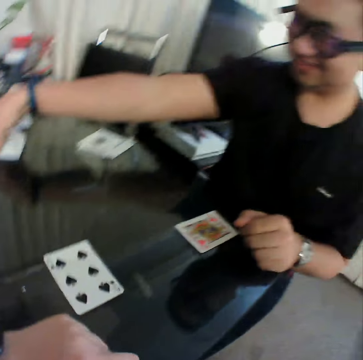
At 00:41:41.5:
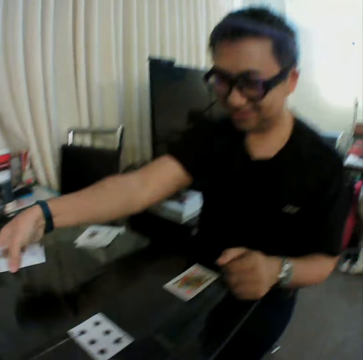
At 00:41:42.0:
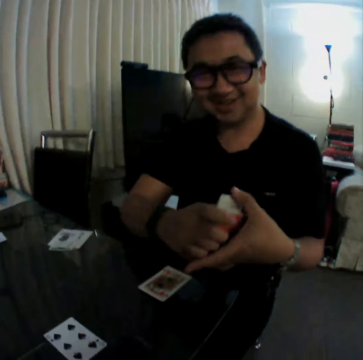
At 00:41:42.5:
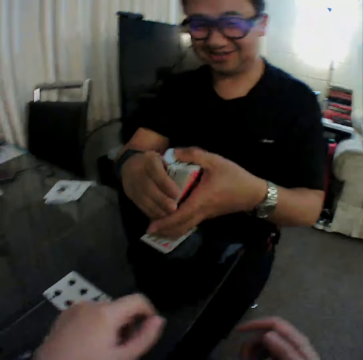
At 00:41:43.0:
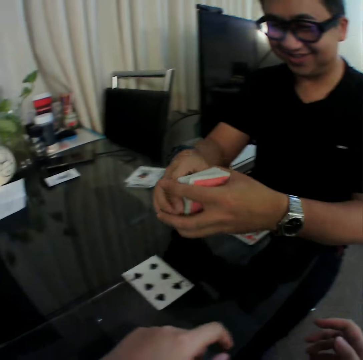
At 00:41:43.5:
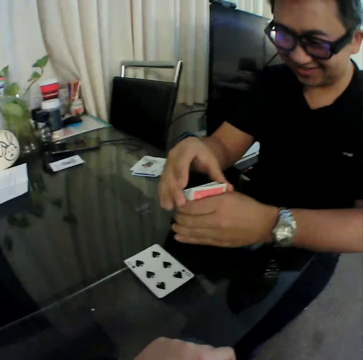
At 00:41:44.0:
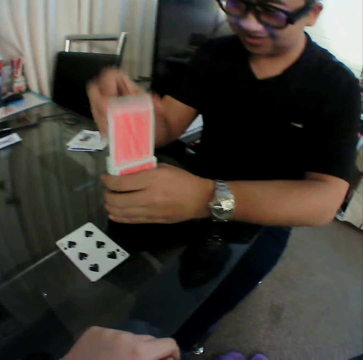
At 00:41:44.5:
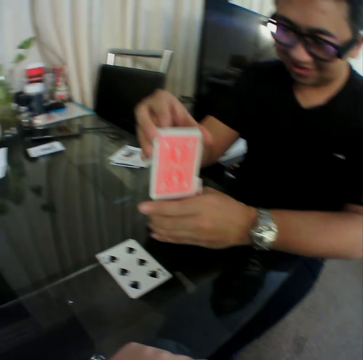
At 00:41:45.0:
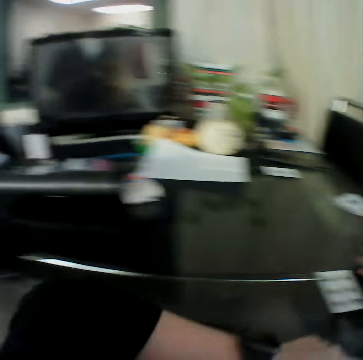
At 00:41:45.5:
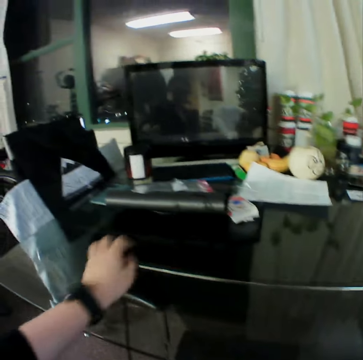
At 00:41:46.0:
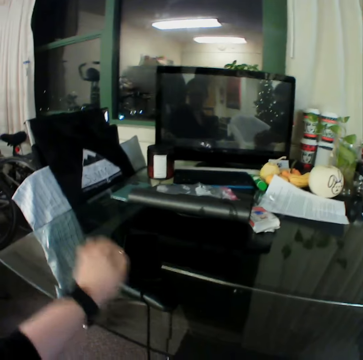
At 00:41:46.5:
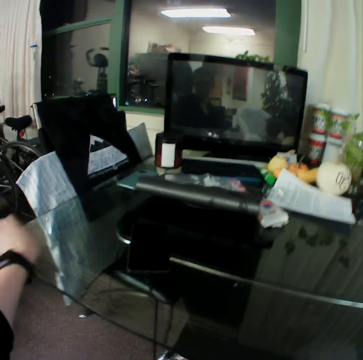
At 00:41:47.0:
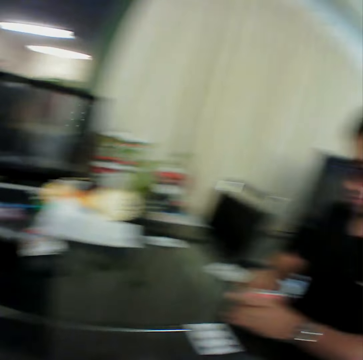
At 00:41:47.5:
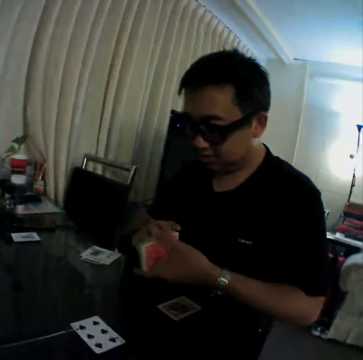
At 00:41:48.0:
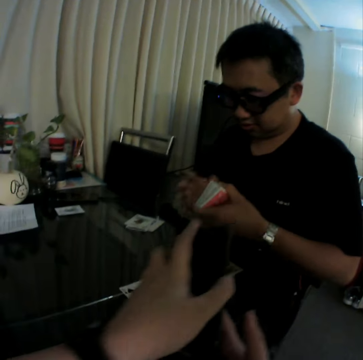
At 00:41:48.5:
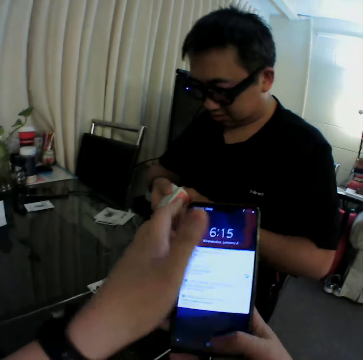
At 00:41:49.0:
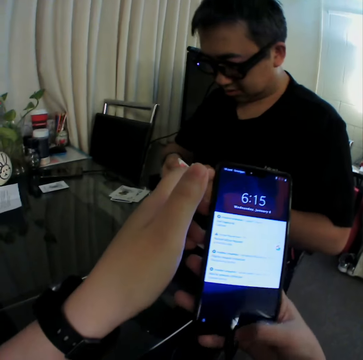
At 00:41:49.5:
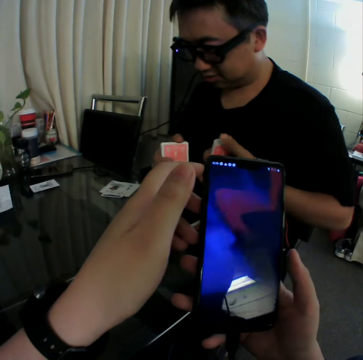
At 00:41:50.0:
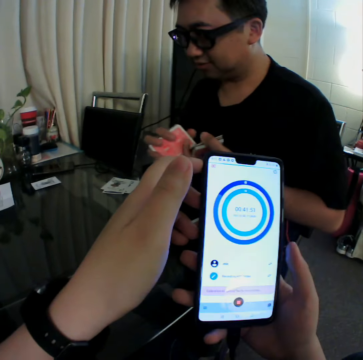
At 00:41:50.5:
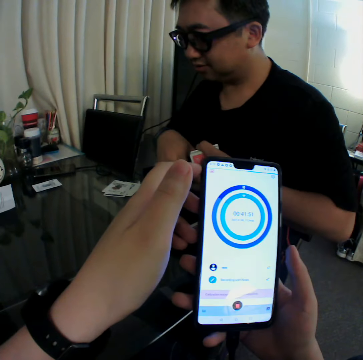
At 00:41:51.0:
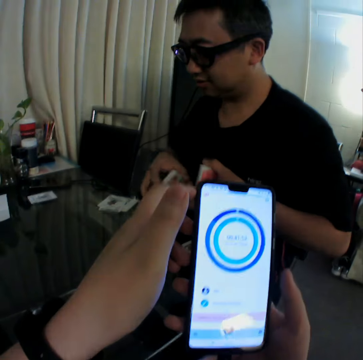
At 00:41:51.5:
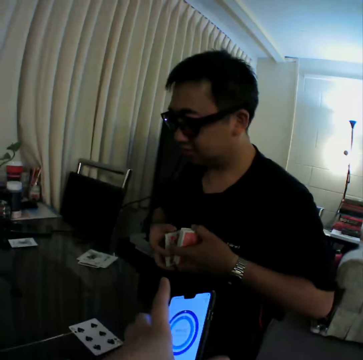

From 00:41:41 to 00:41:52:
A man picks up cards and packs the cards on the table. The man holds the cards with both hands. The man shuffles the cards. The camera wearer taps a phone on the table with the finger of his left hand. He holds the table. The man holds the cards with both hands. The camera wearer operates the phone in his hands. He holds the phone with both hands. He presses the phone. He scrolls the phone.

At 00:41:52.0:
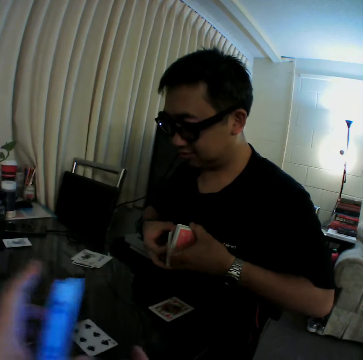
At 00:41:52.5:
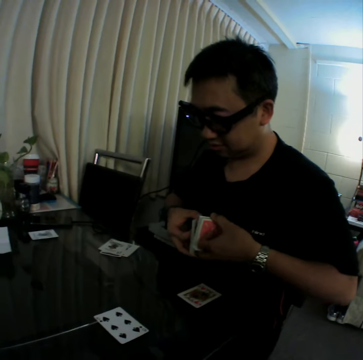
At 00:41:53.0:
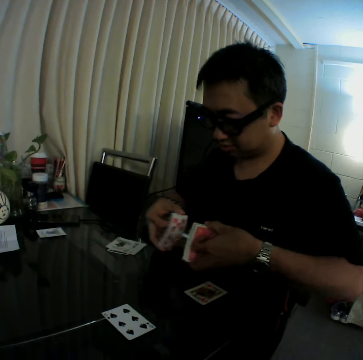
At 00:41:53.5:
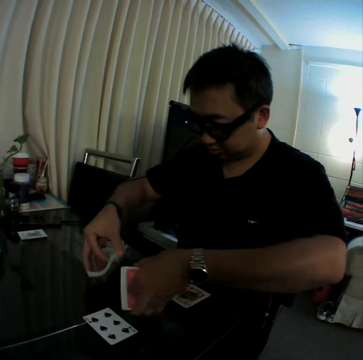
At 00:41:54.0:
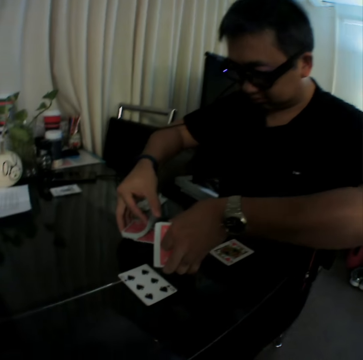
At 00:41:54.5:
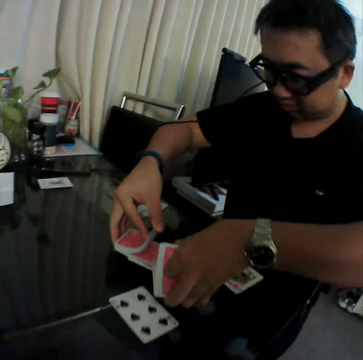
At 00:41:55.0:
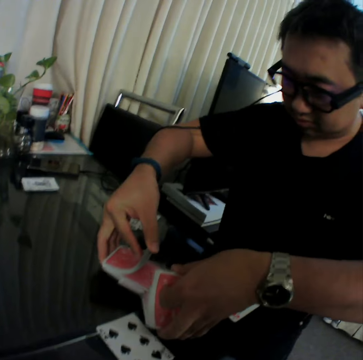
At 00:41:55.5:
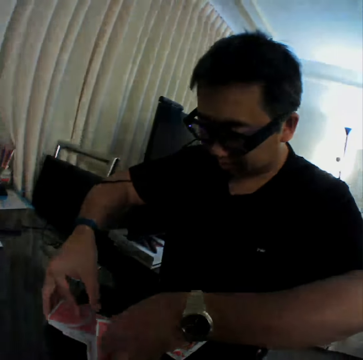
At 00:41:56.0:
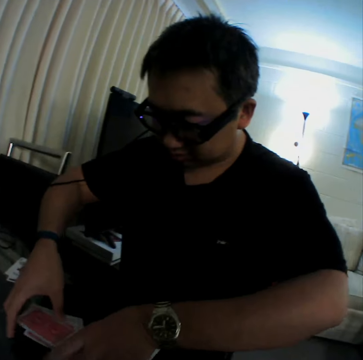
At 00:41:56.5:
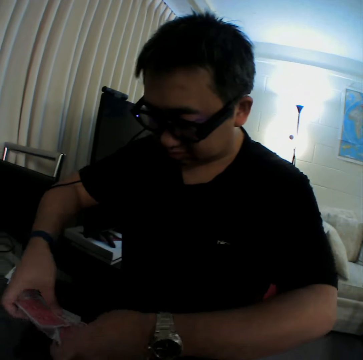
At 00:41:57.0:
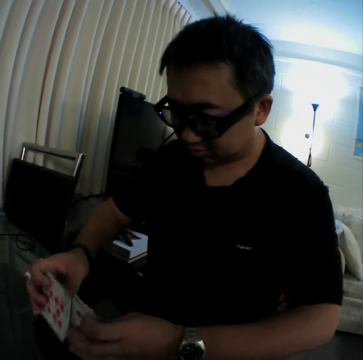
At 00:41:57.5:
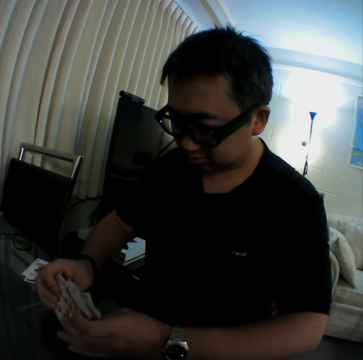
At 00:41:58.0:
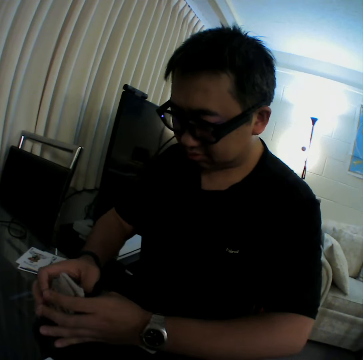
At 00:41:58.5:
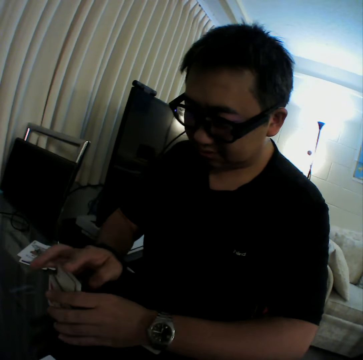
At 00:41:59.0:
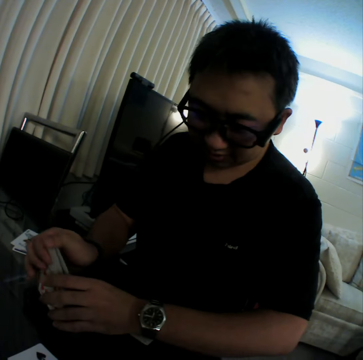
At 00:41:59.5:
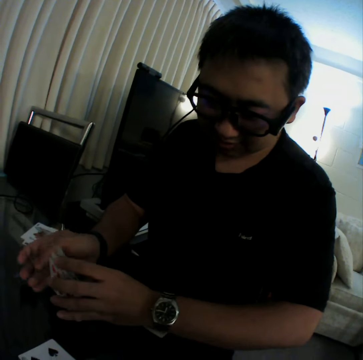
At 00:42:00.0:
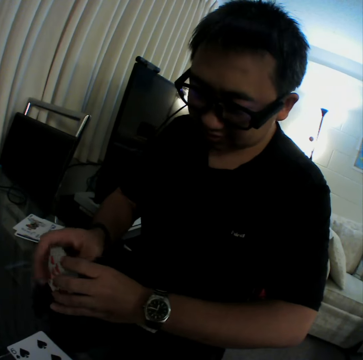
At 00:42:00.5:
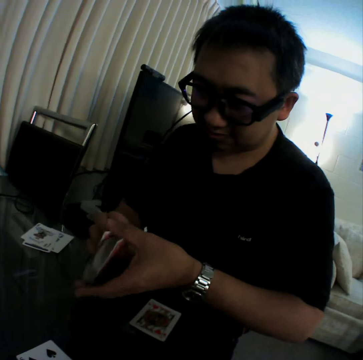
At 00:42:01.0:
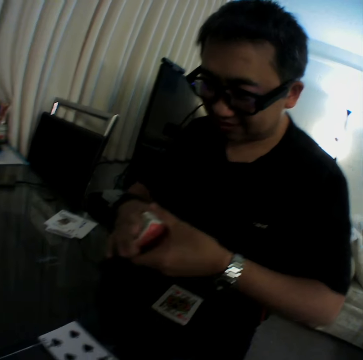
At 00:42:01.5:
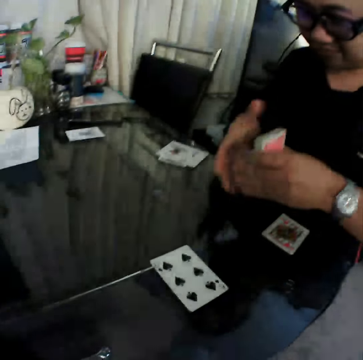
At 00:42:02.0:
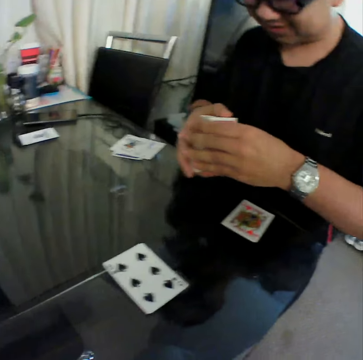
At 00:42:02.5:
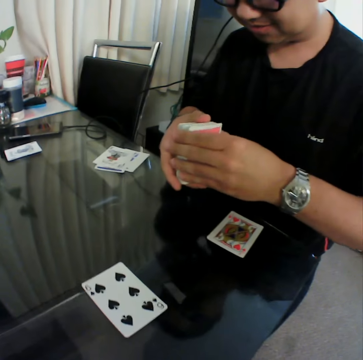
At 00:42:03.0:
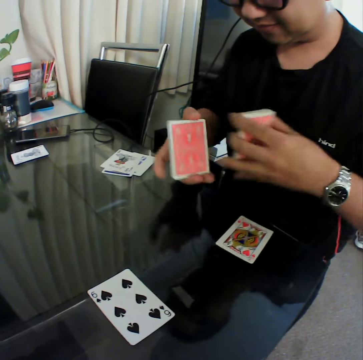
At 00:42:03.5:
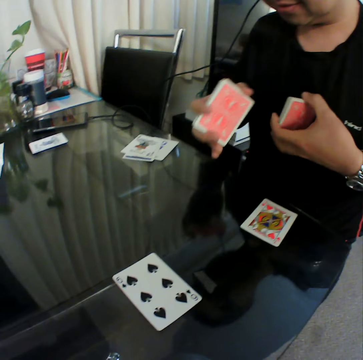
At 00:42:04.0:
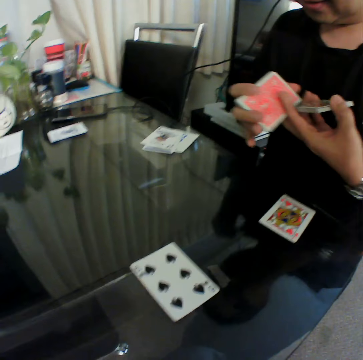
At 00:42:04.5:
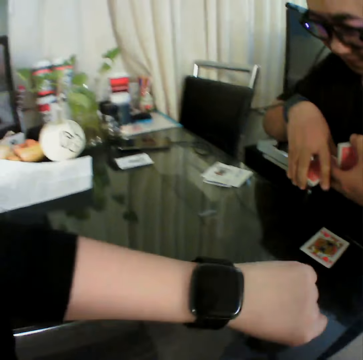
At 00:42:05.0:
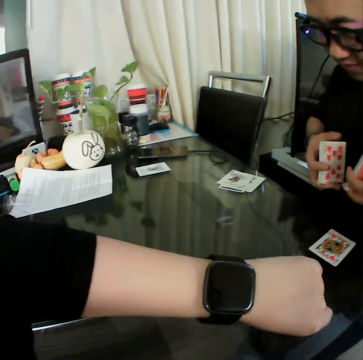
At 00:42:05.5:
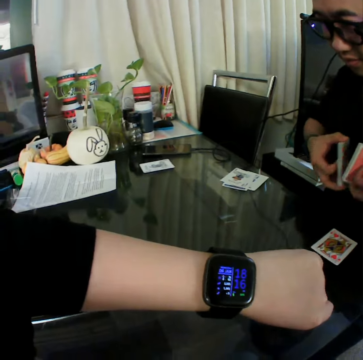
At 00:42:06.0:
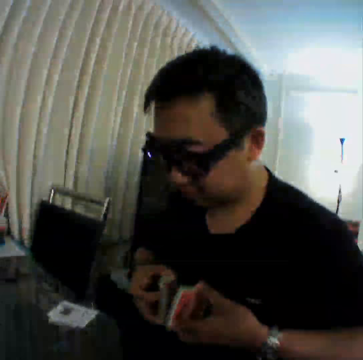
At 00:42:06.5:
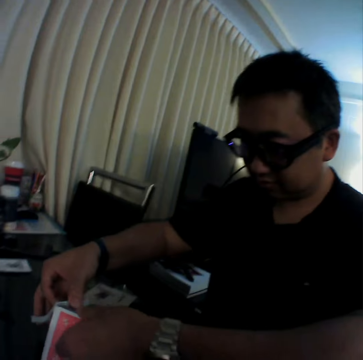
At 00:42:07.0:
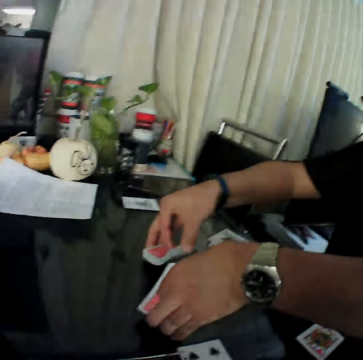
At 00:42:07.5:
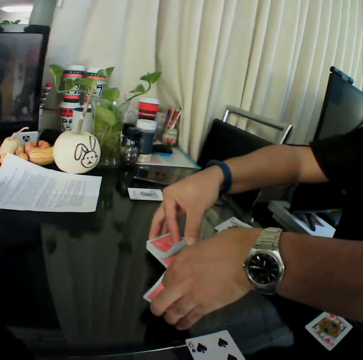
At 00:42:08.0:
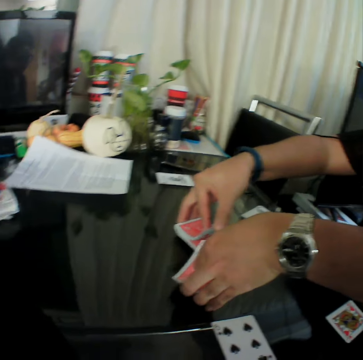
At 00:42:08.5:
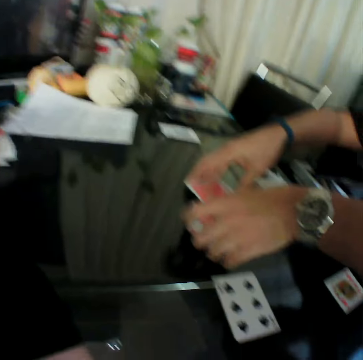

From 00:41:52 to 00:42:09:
The camera wearer pulls his hand off the phone. A man holds the cards with both hands. The man puts the cards on the table, flaps the cards, picks up the cards and aligns the cards. The man holds the cards with both hands. The man separates the card and puts the cards on his chest. The man holds the cards with both hands. The camera wearer checks the time on his smart wrist watch. The man flaps the cards.

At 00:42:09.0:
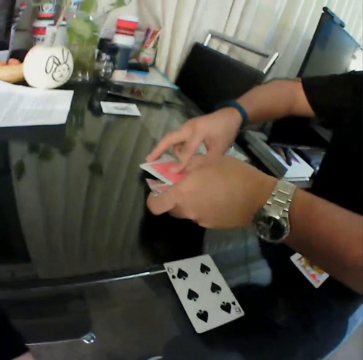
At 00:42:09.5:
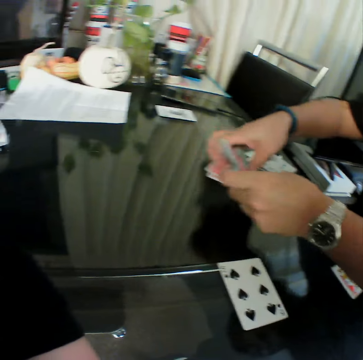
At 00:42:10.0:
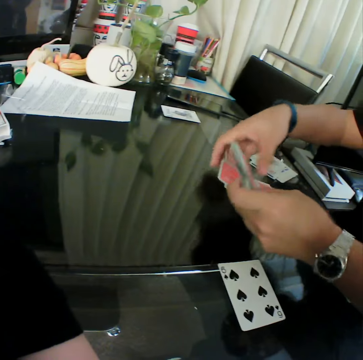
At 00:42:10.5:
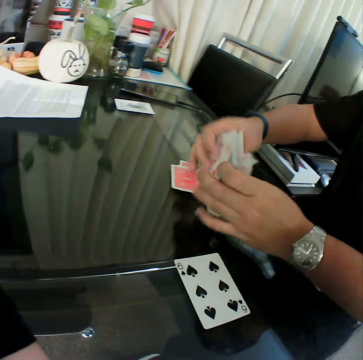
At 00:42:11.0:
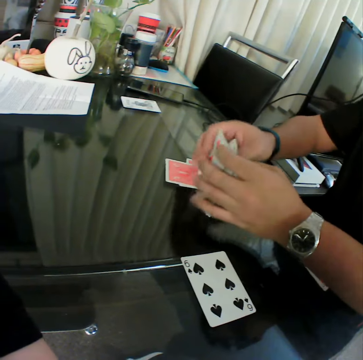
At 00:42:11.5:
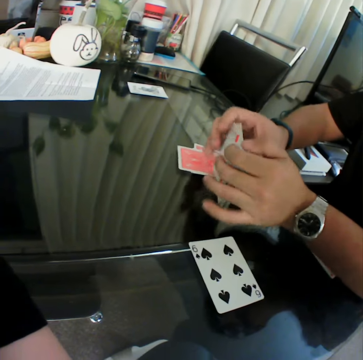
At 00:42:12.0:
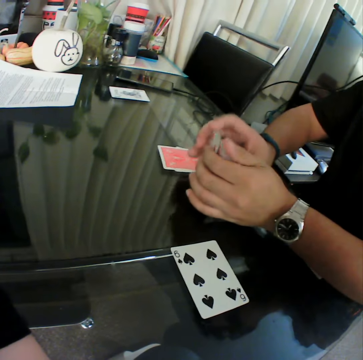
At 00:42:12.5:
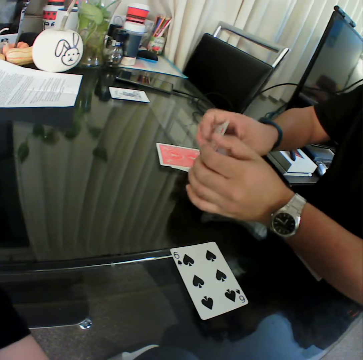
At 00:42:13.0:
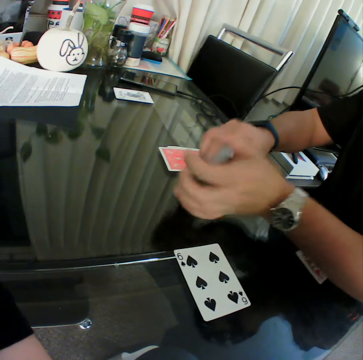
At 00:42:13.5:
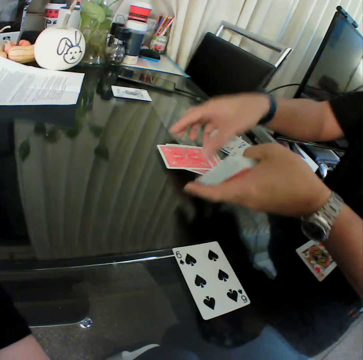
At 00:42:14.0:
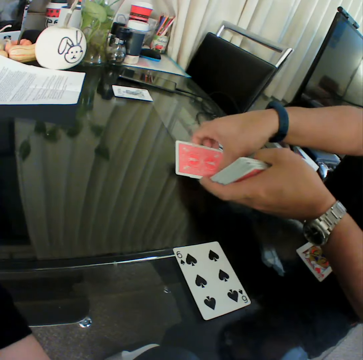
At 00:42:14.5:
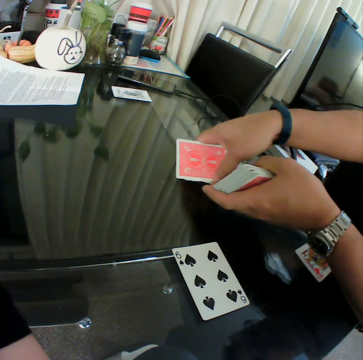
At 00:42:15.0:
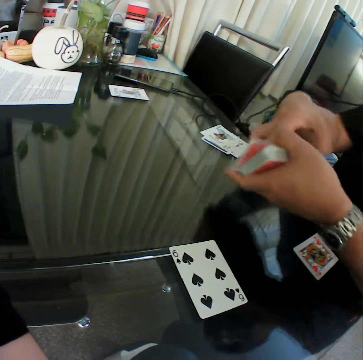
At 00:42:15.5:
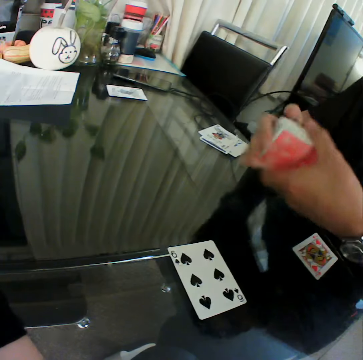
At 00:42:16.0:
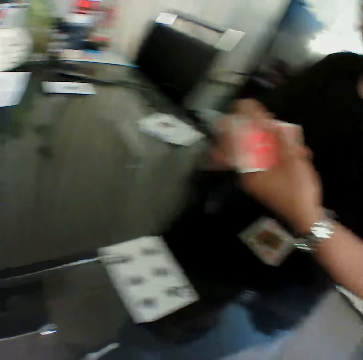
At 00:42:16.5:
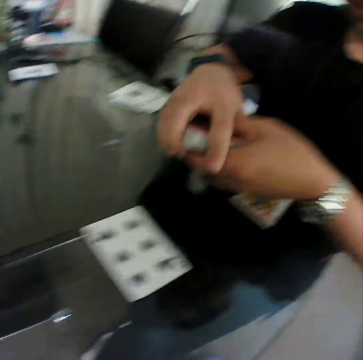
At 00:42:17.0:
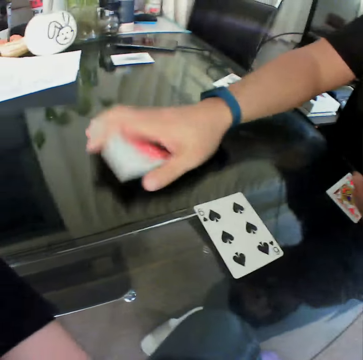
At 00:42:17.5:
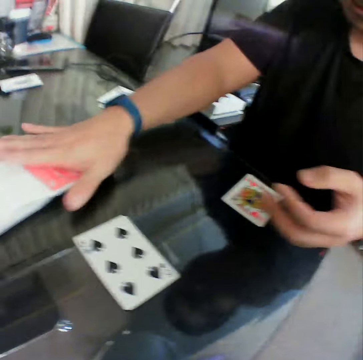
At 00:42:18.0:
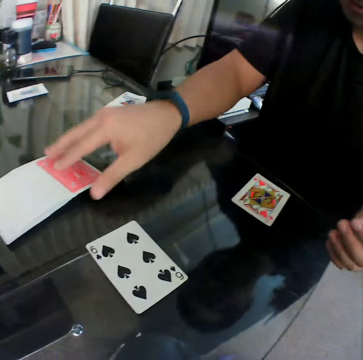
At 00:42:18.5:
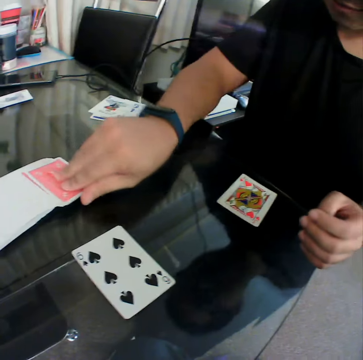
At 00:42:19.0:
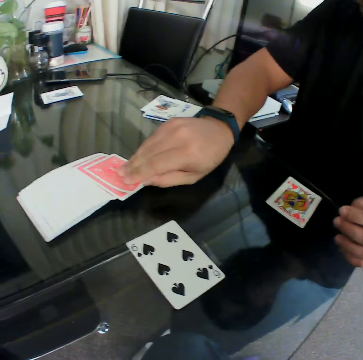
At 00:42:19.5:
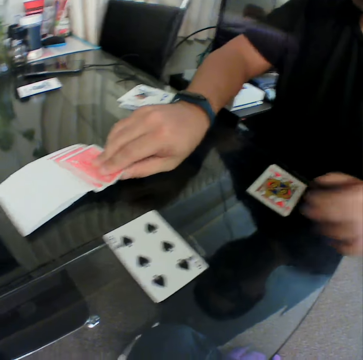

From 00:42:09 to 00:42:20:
A man collects the cards and aligns the cards. The man picks up the cards and holds the cards with both hands. The man places the cards on the table and spreads the cards. The man picks a card from the deck of cards on the table with his right hand.
